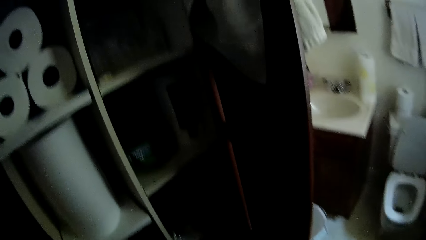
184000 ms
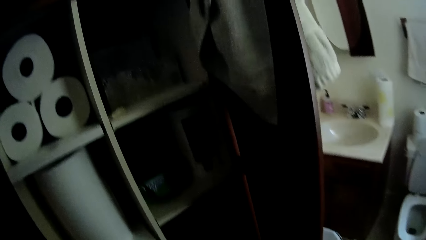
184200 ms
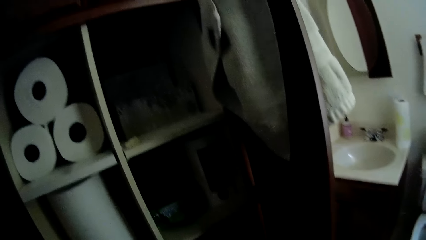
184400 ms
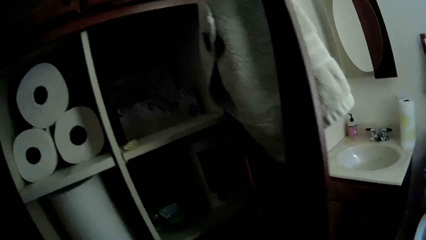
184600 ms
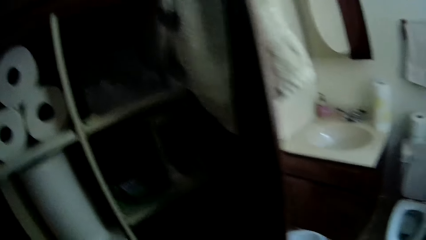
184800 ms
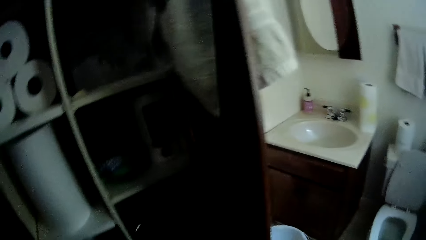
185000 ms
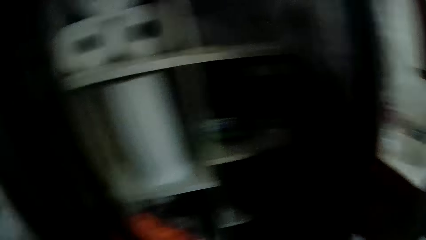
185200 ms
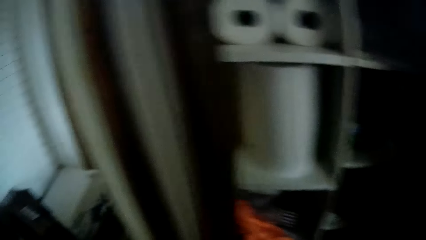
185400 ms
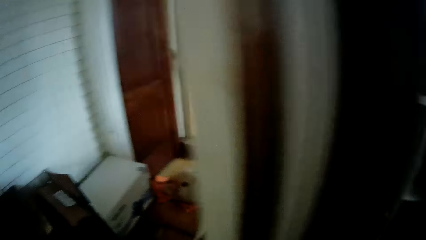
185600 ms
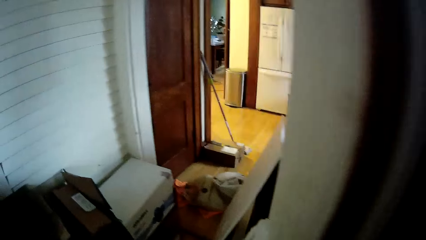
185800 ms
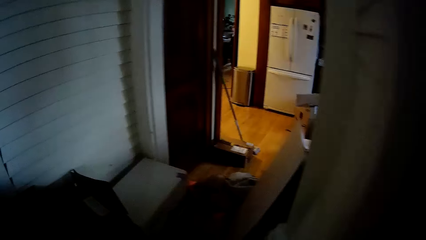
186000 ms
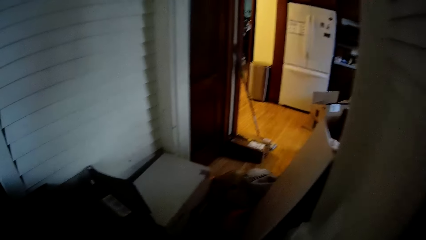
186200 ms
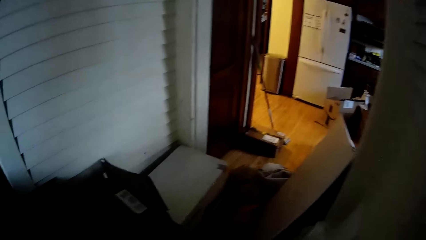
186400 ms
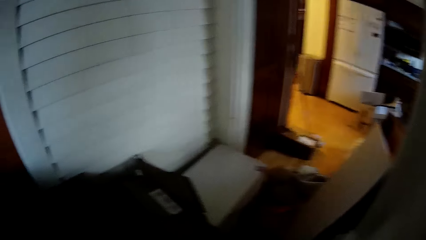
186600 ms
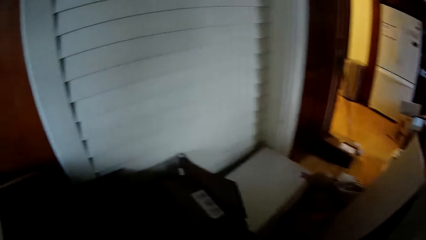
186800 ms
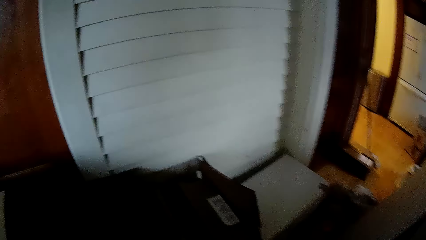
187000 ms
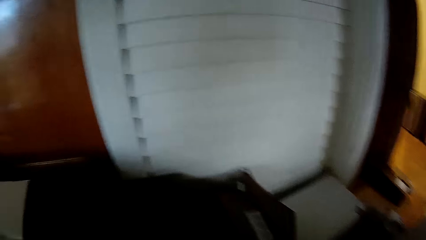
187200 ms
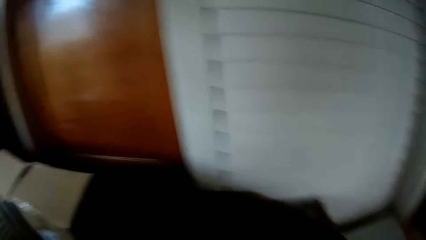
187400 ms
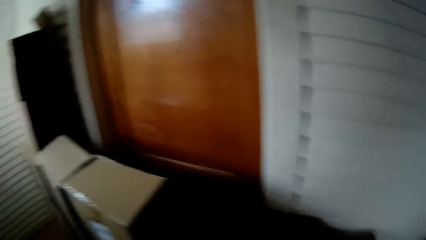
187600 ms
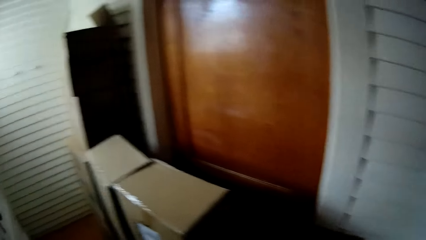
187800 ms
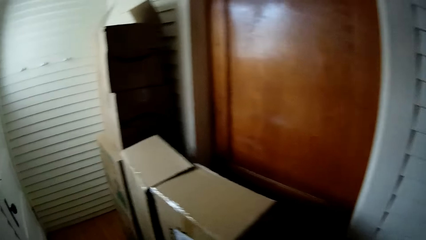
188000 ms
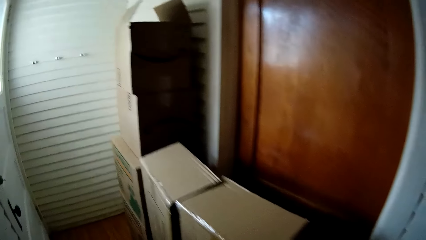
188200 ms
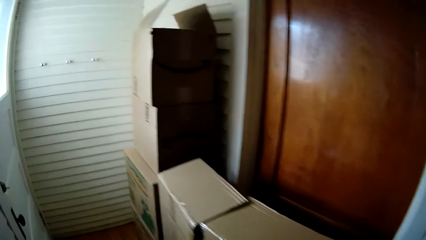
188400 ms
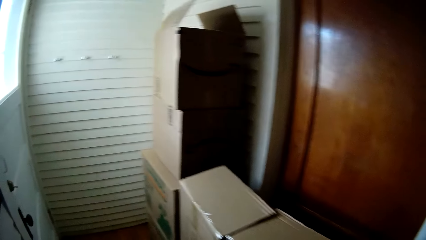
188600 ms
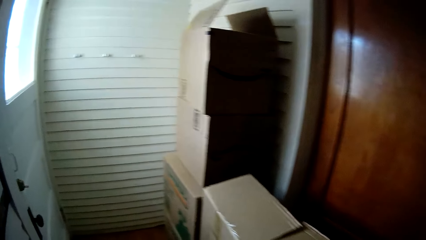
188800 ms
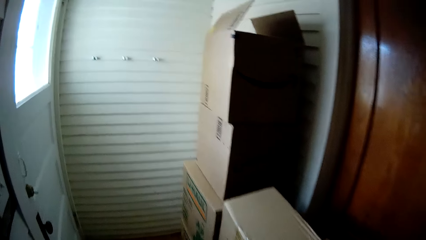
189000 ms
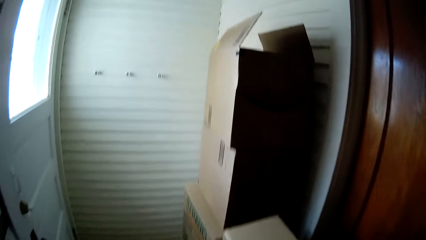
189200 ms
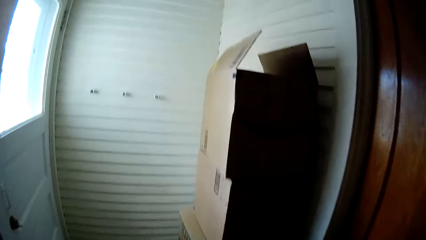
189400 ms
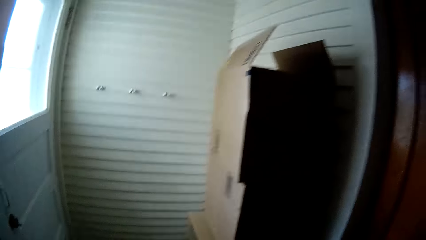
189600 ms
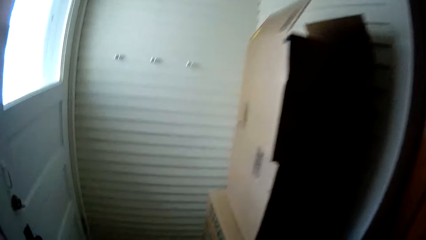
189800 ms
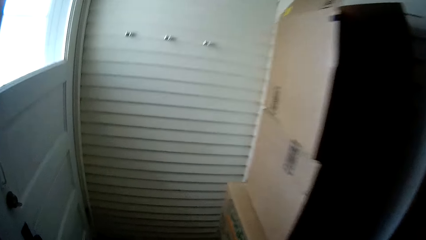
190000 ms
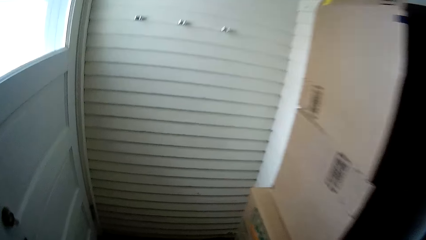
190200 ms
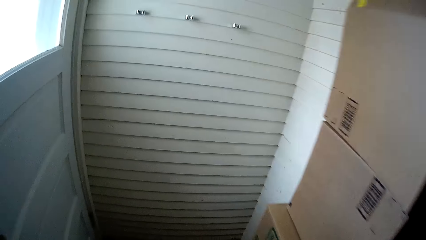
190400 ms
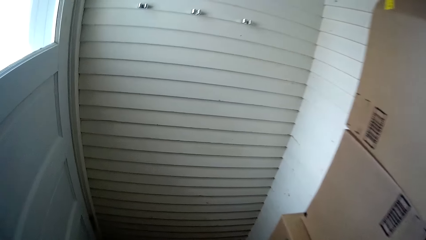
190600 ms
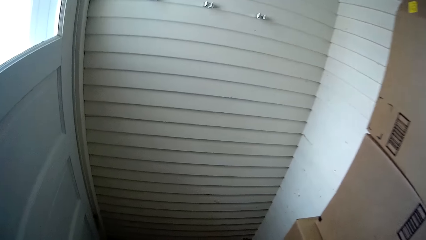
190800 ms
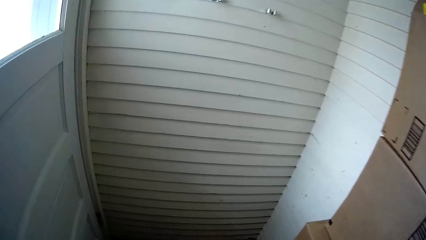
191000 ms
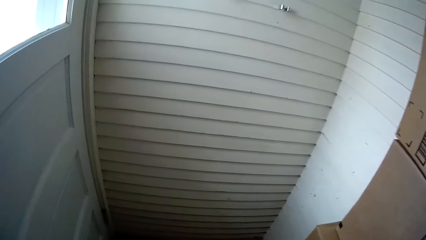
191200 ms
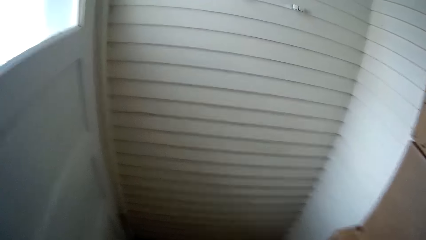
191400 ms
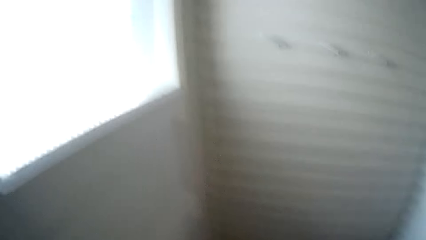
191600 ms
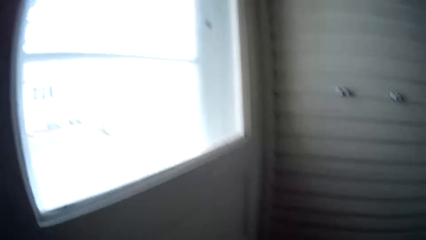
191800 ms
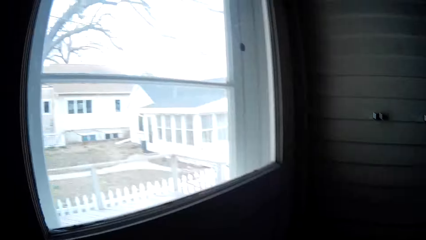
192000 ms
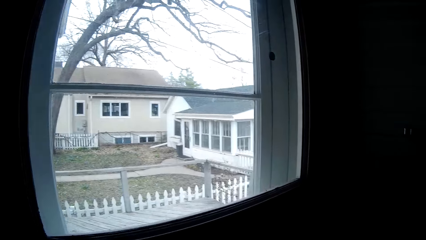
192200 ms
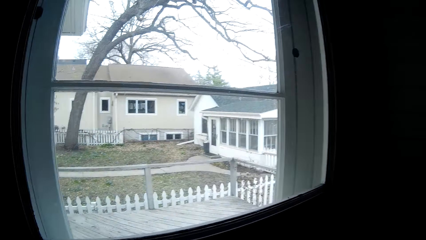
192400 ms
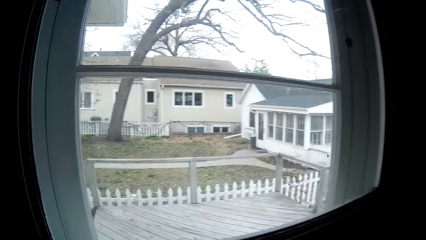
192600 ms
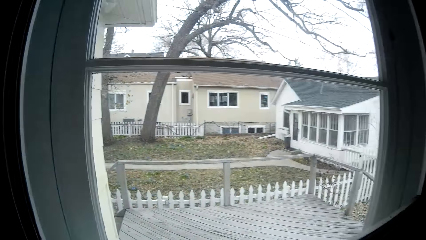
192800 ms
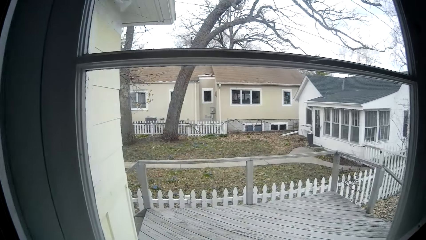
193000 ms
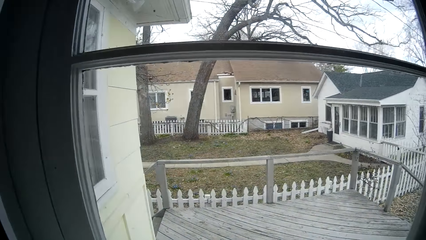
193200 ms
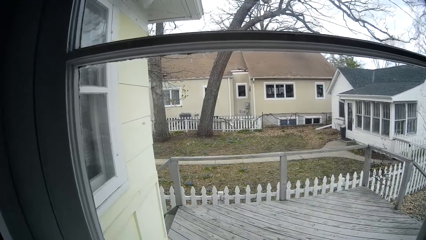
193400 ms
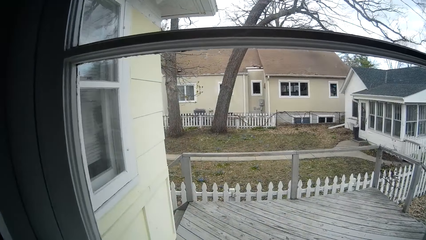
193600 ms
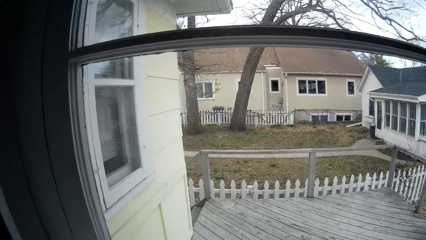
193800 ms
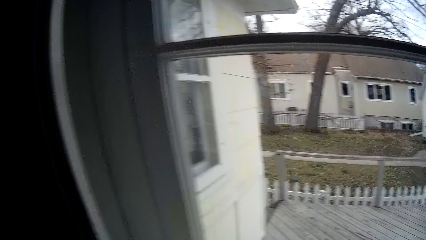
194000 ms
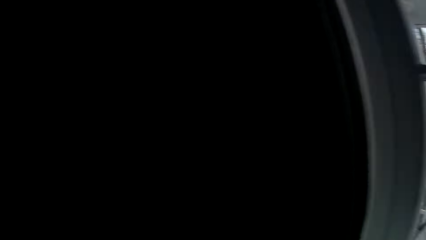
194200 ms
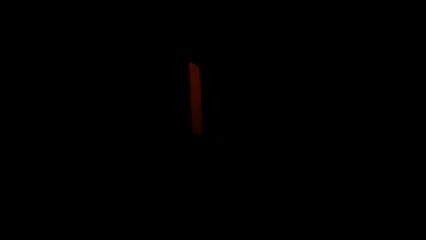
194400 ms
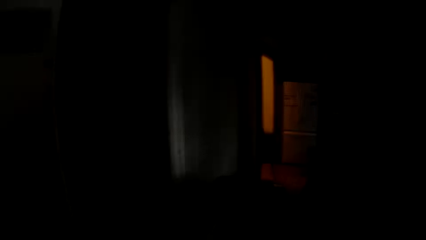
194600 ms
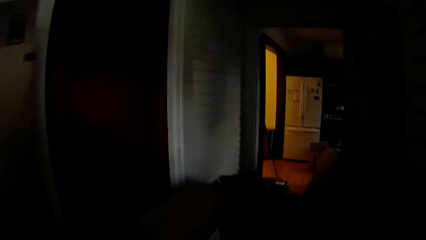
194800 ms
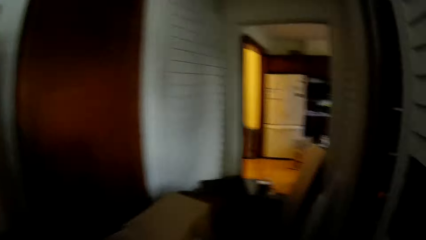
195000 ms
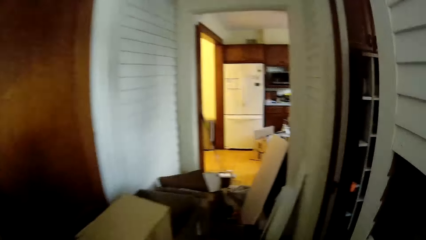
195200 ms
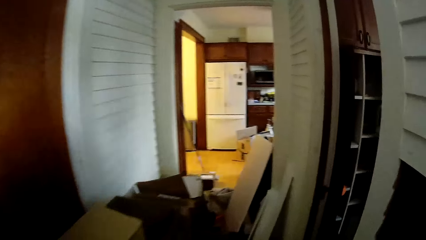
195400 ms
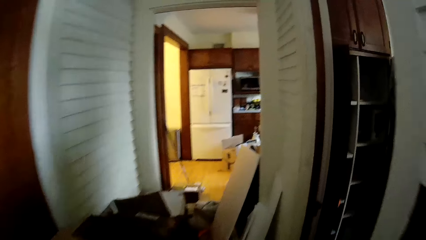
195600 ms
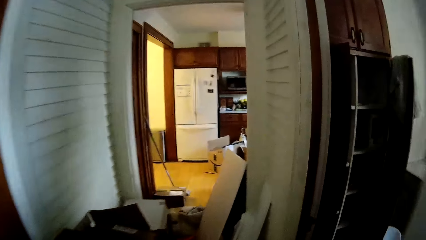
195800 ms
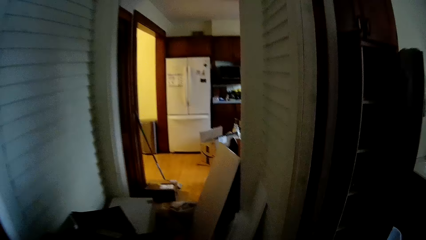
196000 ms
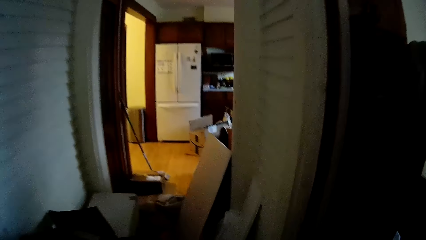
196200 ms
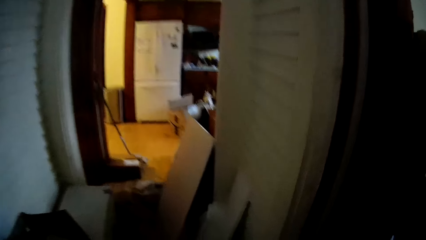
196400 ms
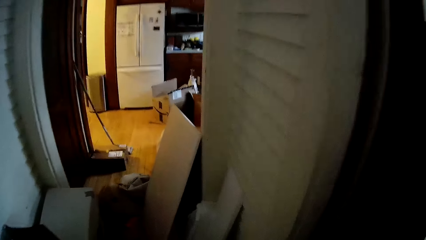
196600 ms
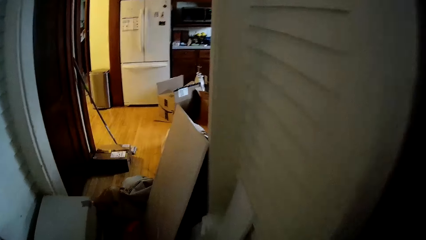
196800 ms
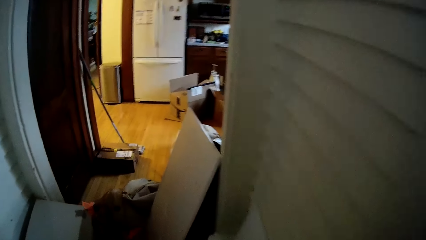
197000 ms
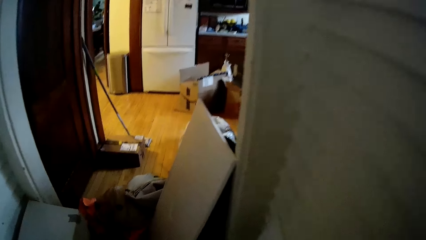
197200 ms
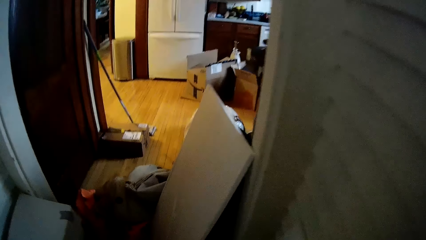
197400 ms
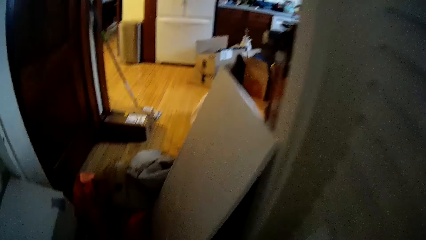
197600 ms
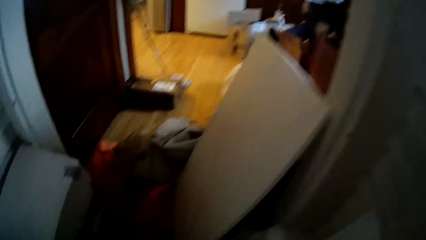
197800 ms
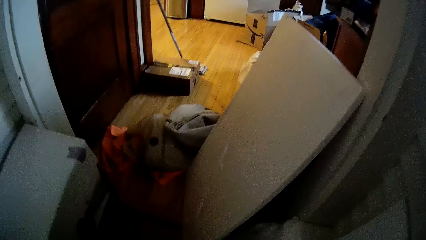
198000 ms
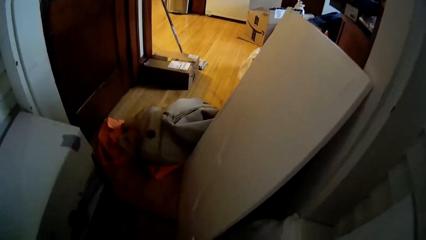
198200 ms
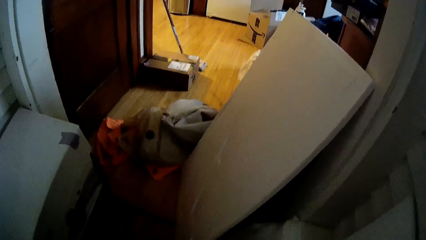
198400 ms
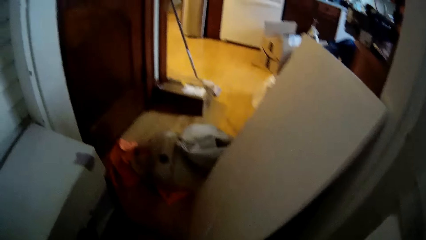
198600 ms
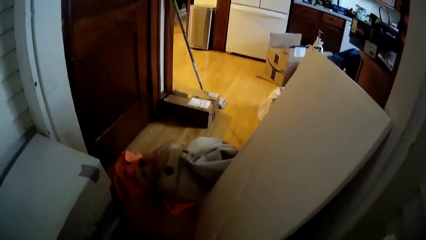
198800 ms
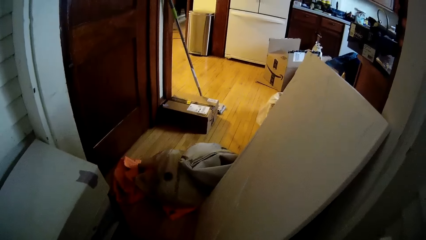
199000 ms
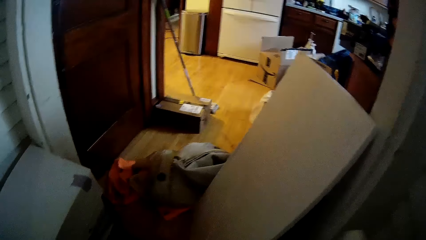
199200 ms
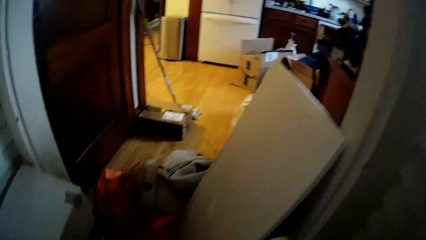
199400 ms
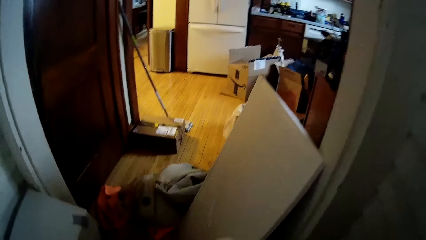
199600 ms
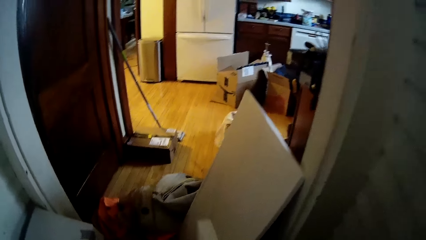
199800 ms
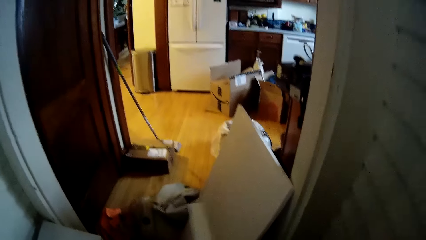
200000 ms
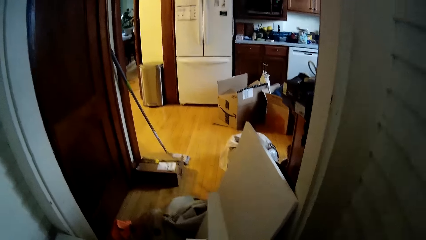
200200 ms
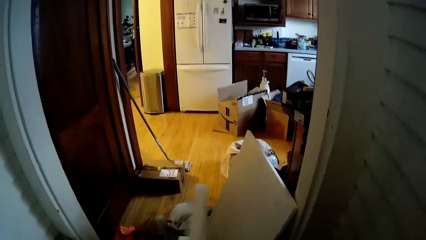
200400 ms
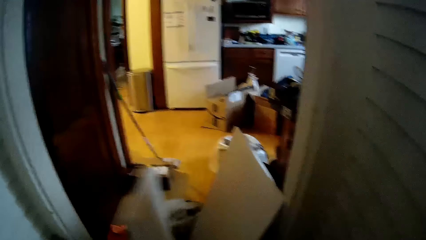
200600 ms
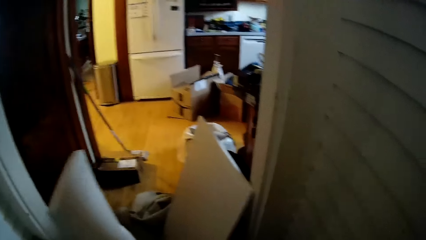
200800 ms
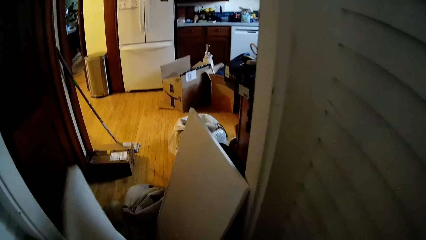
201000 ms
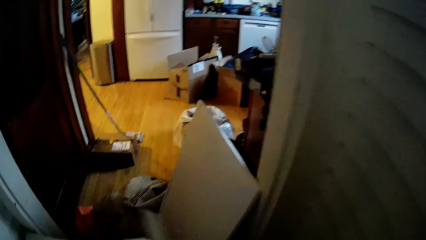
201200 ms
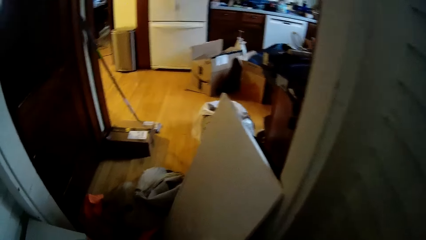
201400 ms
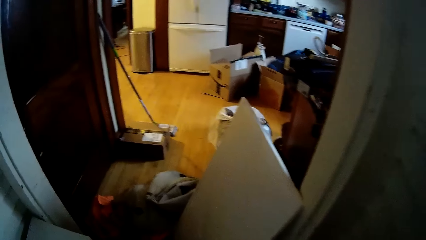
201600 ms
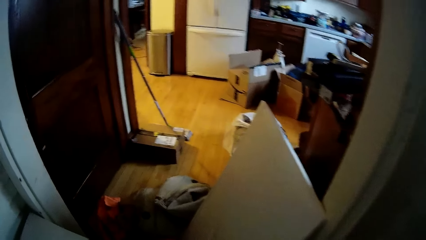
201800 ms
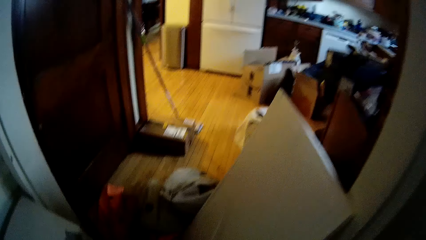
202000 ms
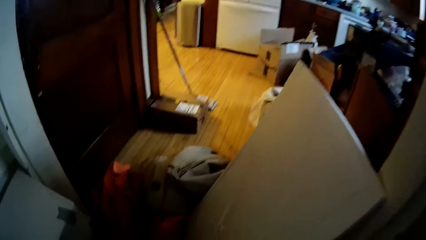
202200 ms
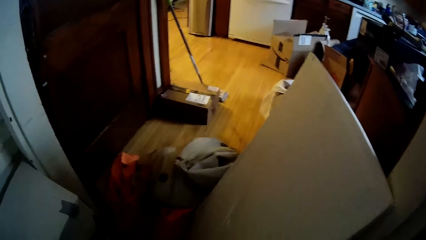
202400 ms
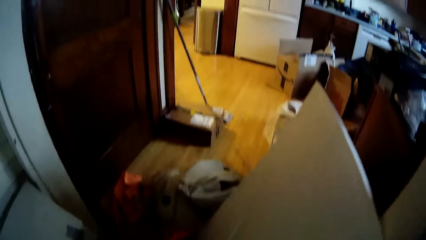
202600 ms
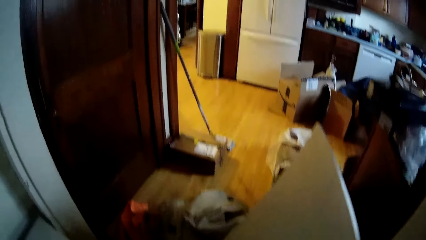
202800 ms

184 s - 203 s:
The camera wearer walks to a corridor from the bathroom. She picks a packing foam from a floor with her right hand. She passes the packing foam from her right hand to her left hand. She drops the packing foam on the floor with her right hand.
